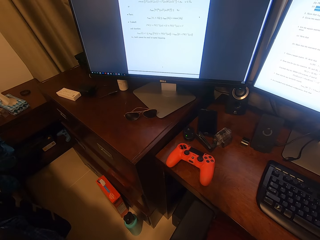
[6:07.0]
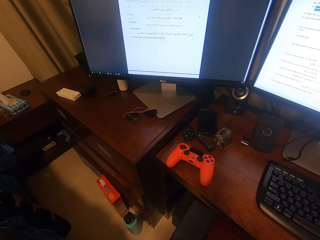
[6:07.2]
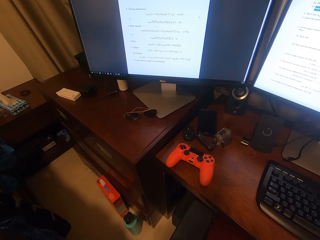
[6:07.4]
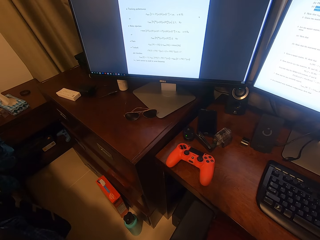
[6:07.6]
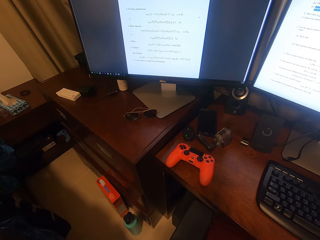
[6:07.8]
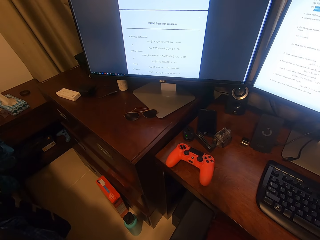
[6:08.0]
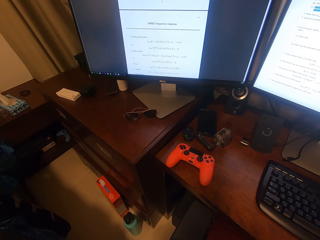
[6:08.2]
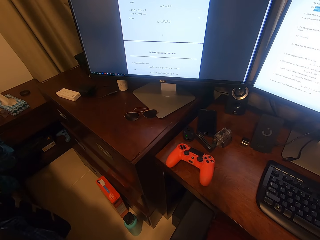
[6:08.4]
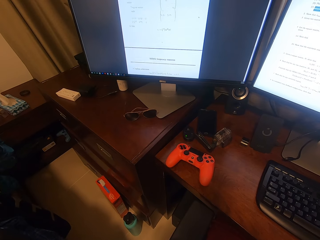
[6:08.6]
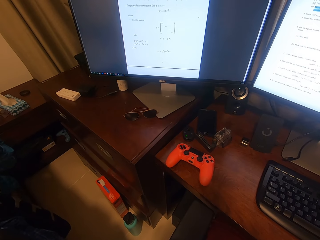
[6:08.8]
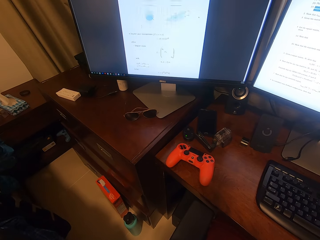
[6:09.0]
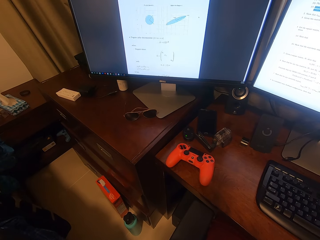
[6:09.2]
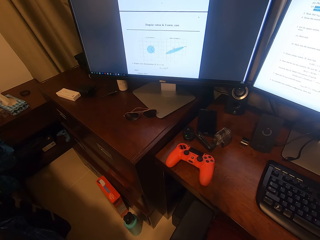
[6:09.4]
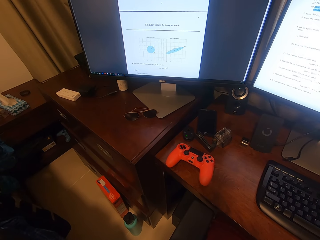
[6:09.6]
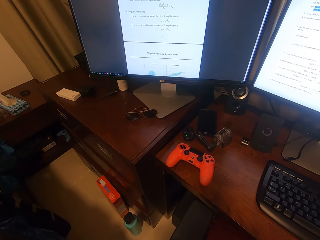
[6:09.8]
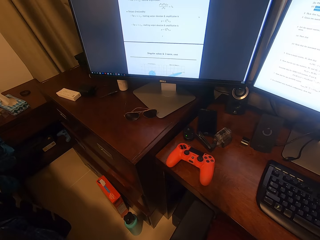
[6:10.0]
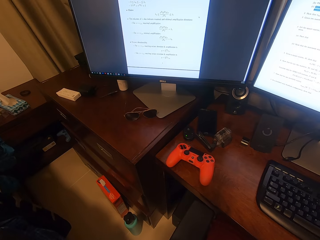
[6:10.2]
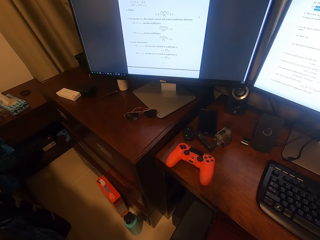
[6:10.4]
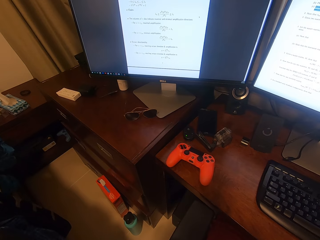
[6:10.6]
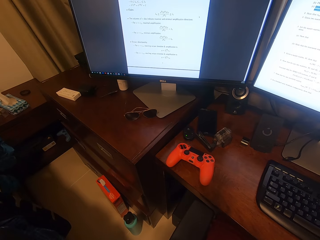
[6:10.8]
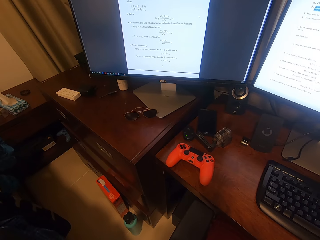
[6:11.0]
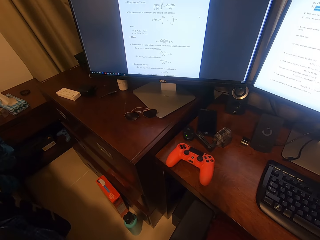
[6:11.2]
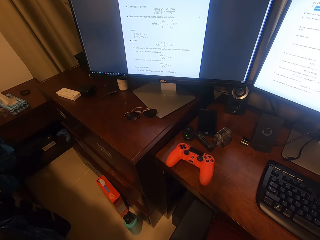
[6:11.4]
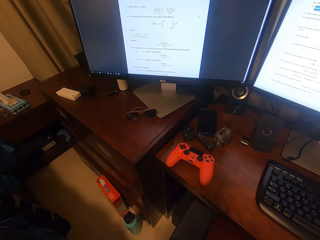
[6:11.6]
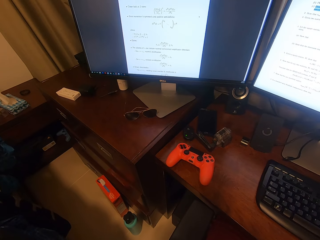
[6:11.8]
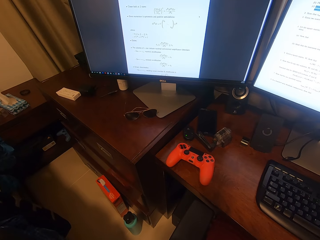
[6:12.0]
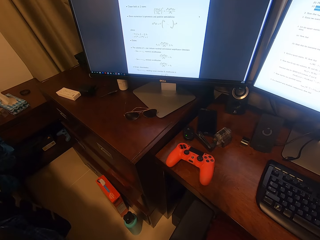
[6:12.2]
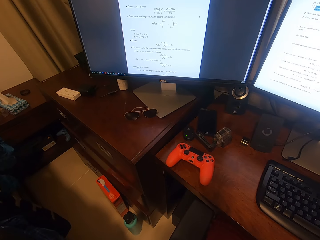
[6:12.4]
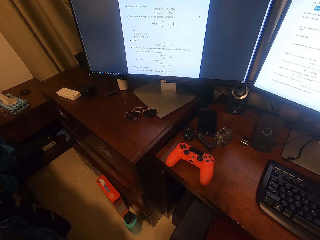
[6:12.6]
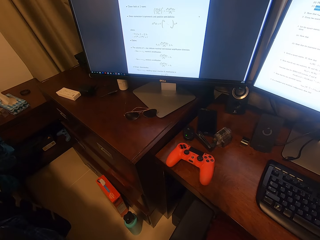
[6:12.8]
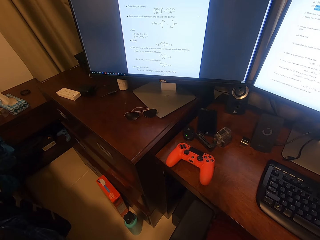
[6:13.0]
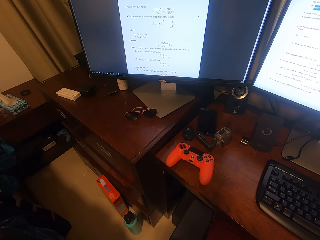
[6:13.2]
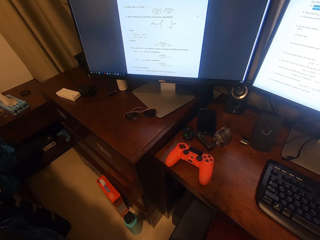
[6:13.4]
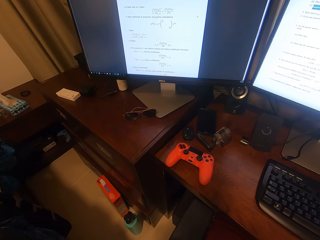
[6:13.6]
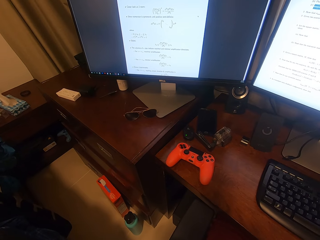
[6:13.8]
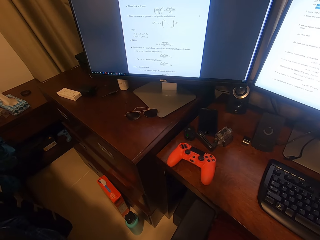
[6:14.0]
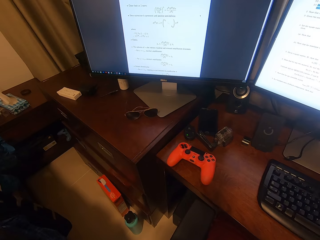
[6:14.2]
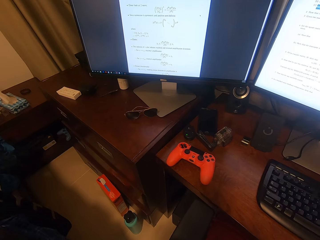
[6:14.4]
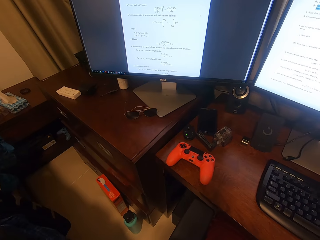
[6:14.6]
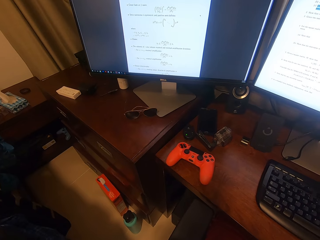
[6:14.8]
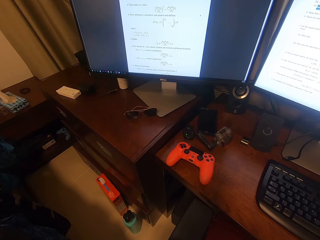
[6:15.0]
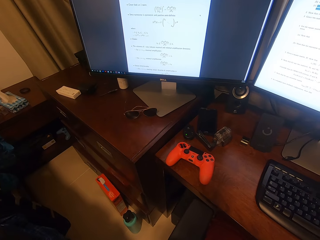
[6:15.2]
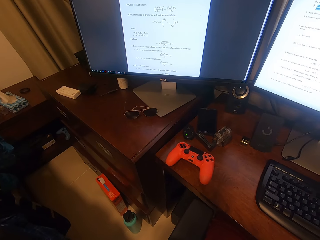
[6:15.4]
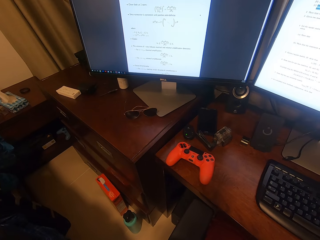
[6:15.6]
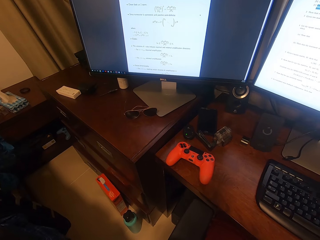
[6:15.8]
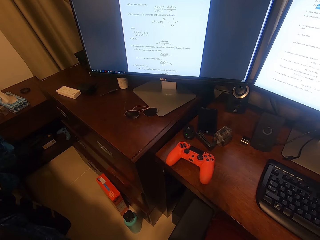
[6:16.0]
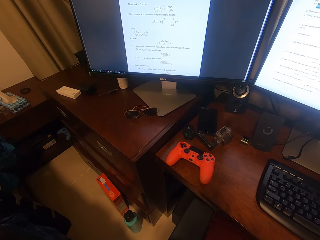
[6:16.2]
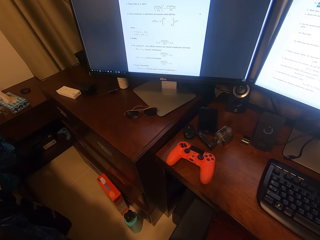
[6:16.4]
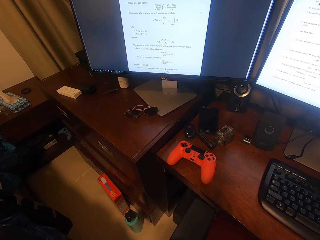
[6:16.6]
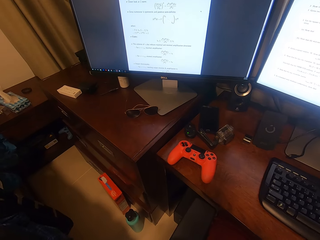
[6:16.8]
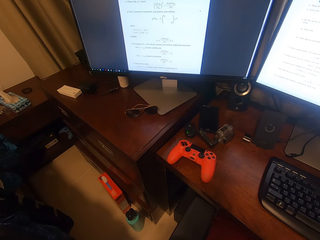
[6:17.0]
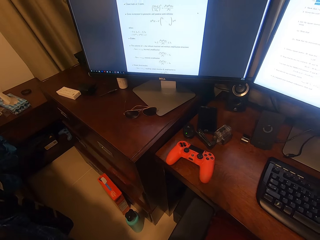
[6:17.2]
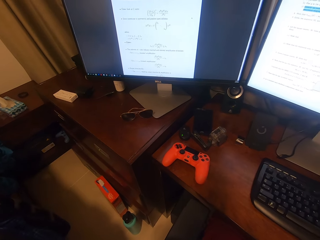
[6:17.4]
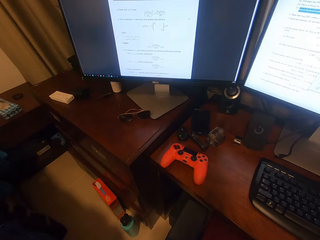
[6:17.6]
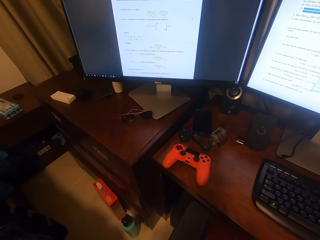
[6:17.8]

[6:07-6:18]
The camera wearer operates the computer. They stare at the computer.

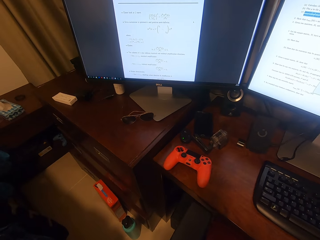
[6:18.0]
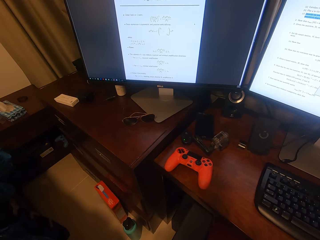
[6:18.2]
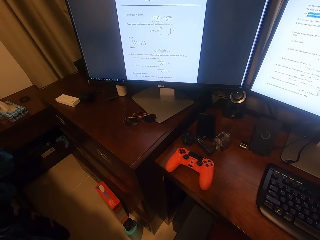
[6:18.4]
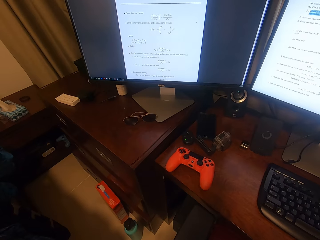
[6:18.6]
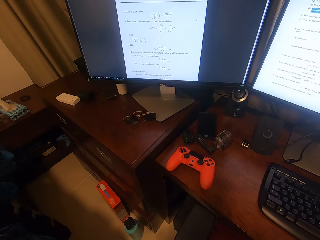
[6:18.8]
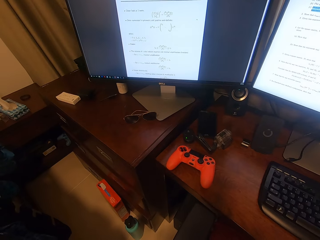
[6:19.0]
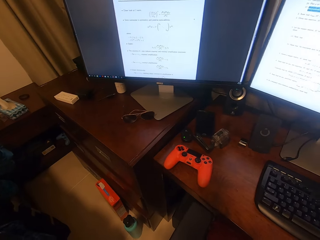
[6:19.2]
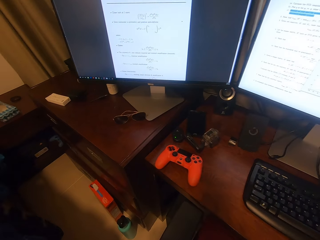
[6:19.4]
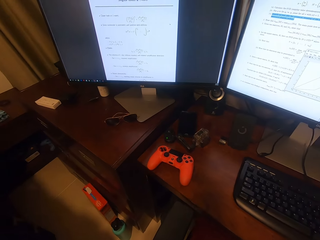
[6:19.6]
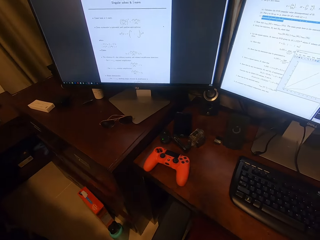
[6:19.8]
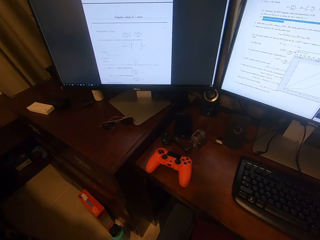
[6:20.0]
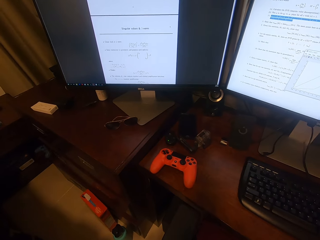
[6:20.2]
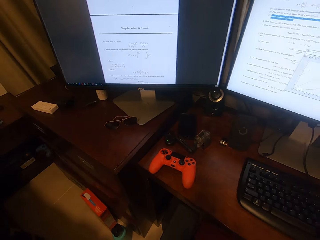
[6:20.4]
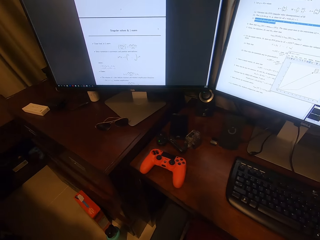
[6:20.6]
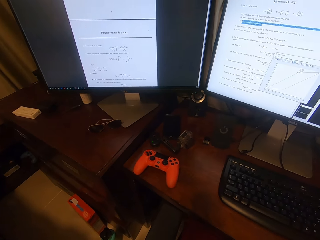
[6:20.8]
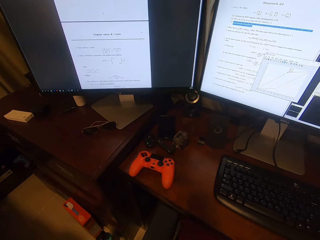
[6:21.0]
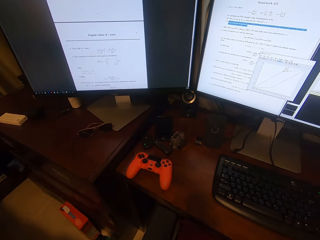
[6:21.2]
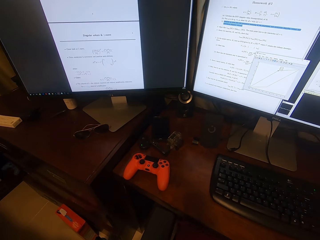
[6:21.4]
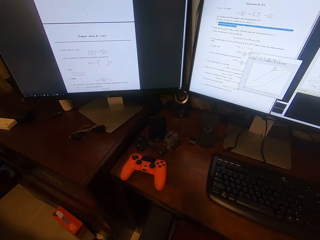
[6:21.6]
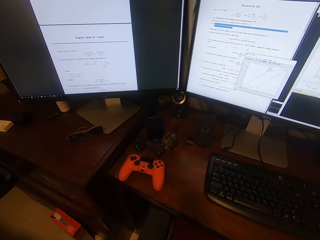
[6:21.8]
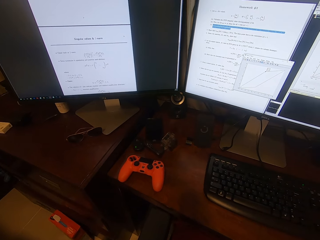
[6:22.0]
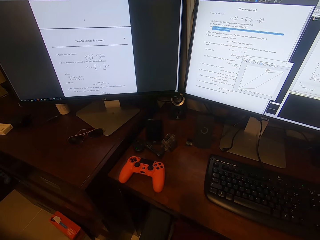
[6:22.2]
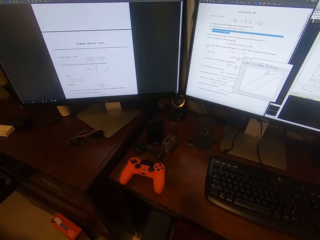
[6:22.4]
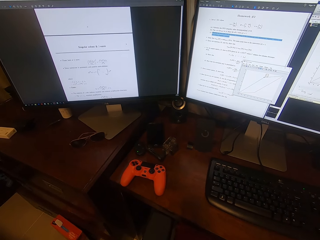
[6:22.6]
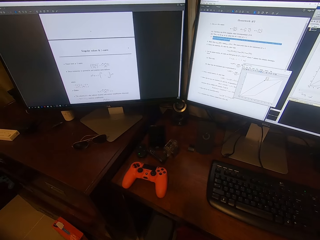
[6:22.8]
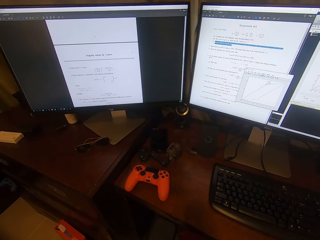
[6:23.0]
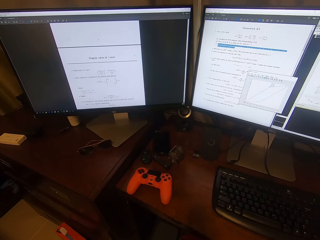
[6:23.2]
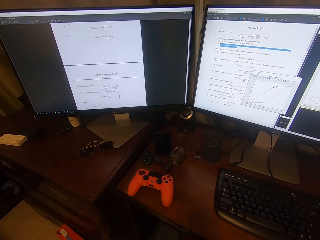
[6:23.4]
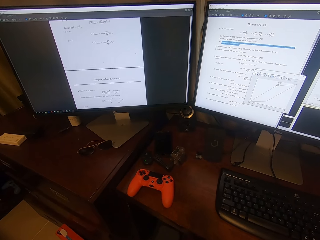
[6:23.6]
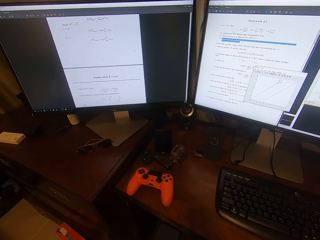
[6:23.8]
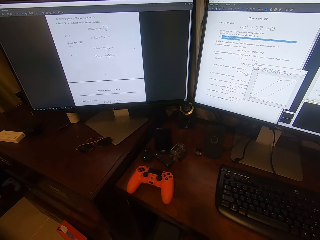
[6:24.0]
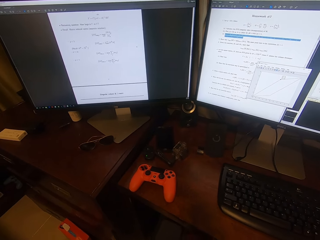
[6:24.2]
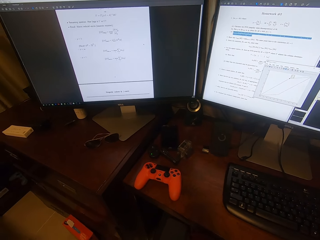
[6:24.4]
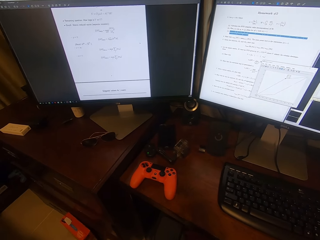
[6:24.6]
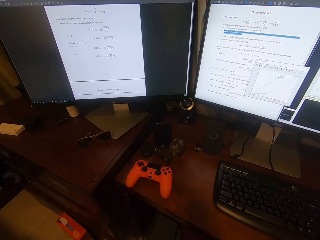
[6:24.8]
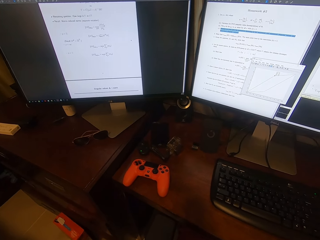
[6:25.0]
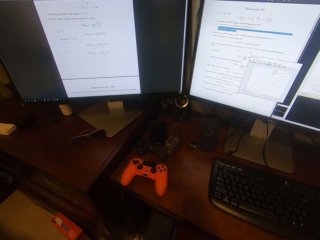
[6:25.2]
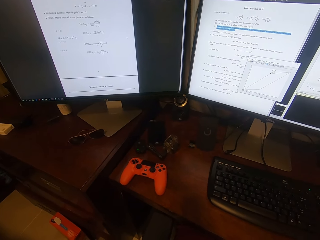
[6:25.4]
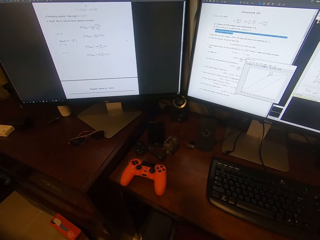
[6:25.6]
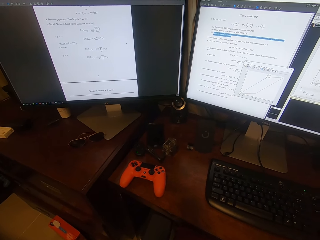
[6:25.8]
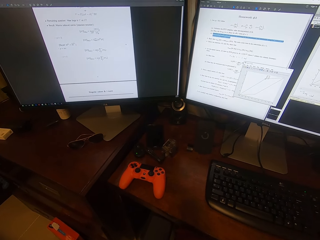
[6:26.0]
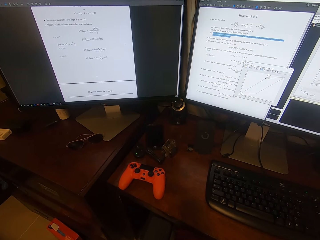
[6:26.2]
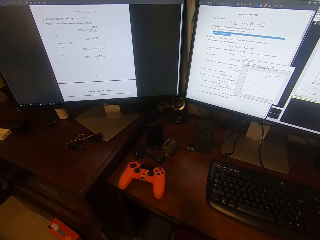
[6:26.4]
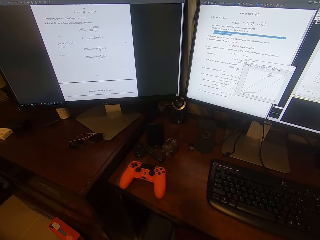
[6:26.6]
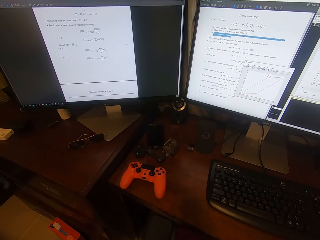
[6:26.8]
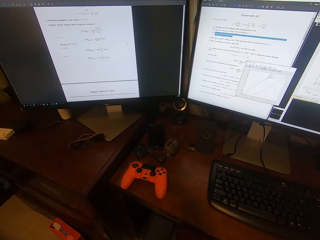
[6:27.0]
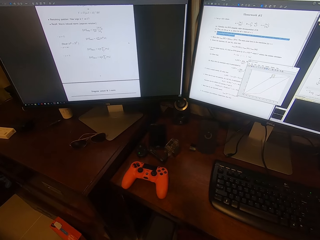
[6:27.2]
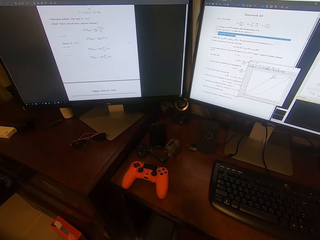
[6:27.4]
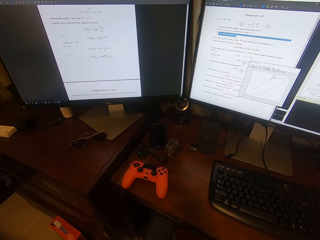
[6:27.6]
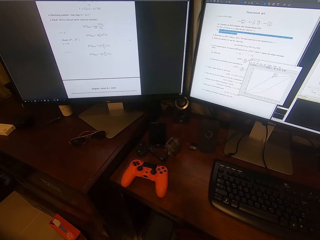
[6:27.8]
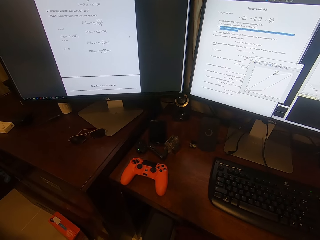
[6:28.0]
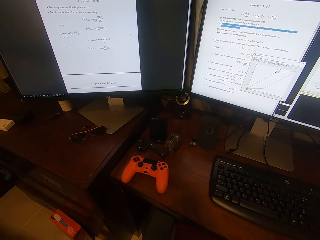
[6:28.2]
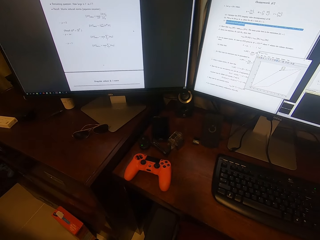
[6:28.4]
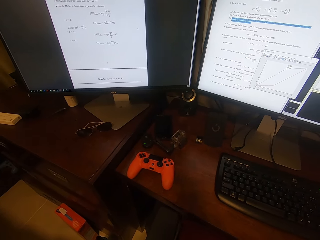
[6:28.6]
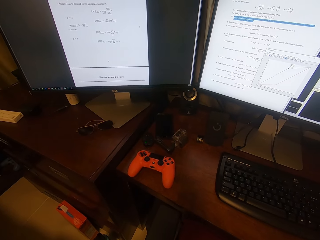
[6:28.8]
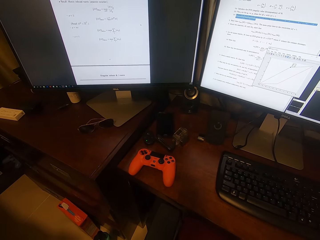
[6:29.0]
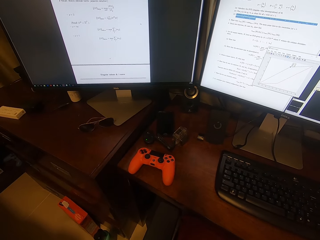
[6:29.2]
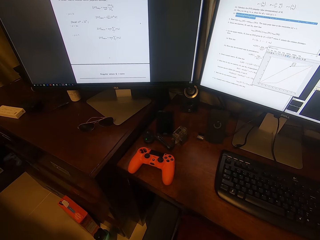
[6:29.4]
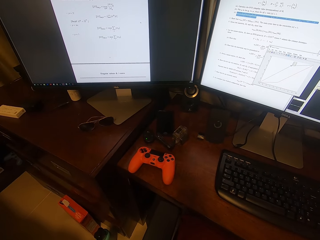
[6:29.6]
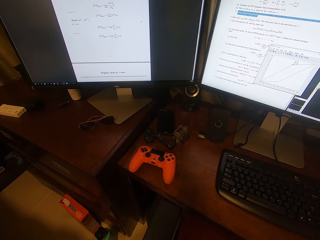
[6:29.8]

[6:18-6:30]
The camera wearer stares at the computer. They operate the computer.
